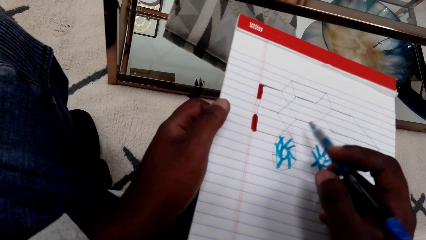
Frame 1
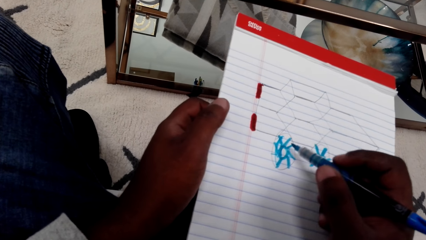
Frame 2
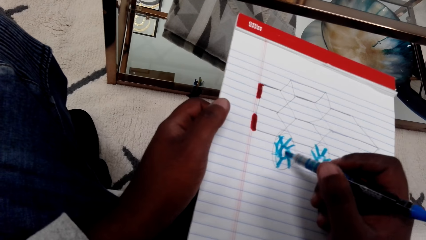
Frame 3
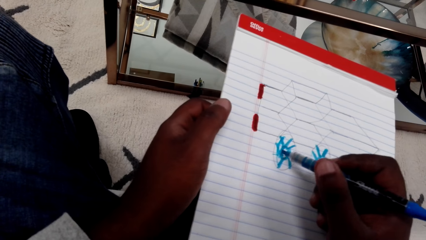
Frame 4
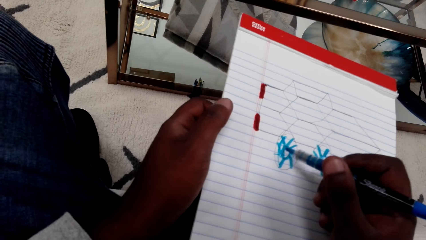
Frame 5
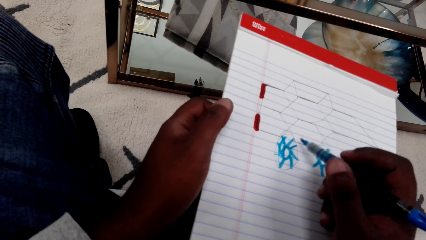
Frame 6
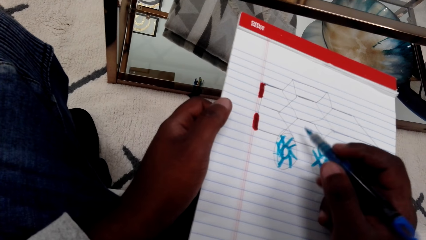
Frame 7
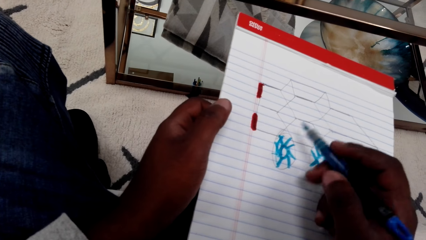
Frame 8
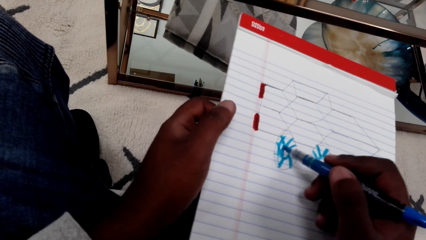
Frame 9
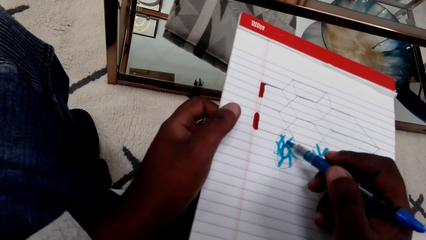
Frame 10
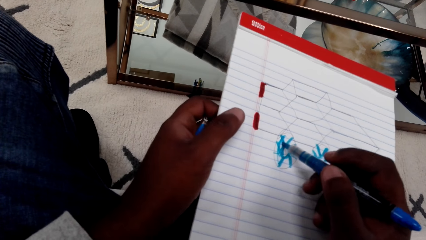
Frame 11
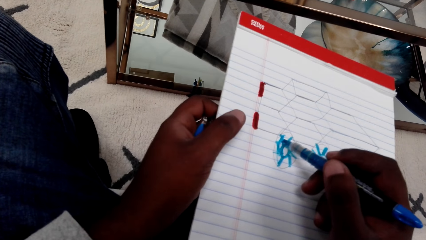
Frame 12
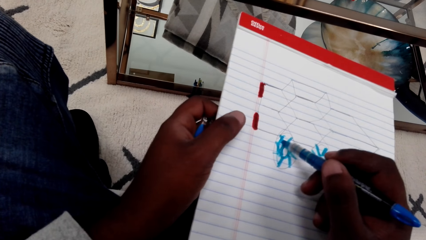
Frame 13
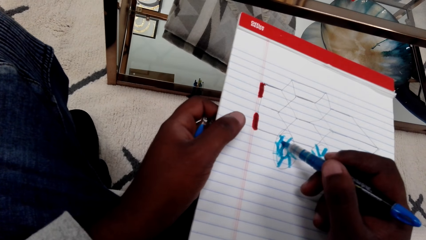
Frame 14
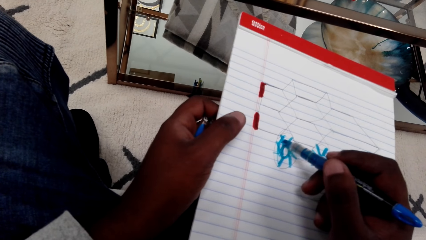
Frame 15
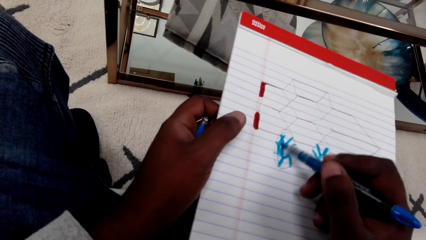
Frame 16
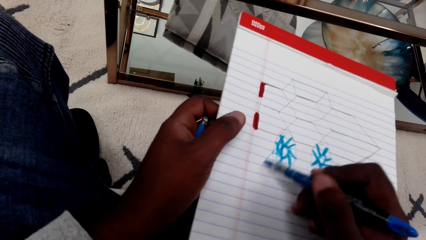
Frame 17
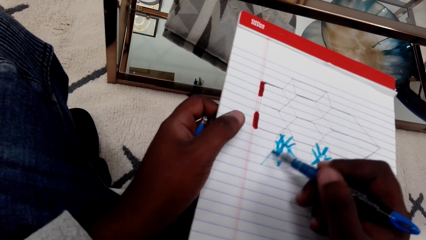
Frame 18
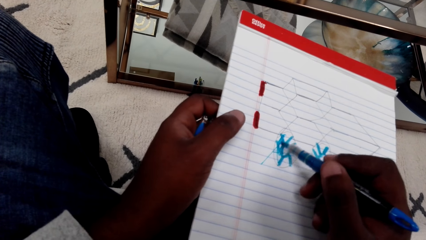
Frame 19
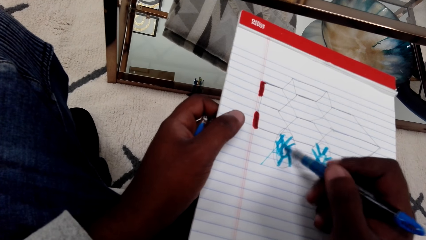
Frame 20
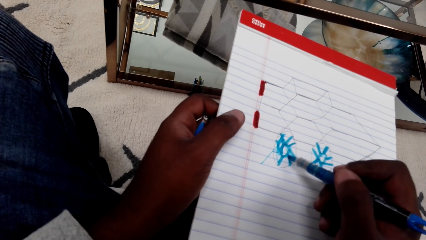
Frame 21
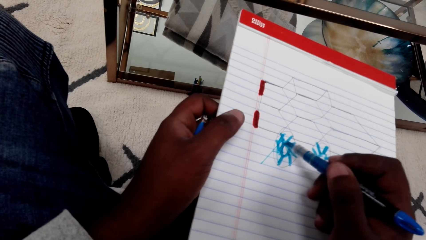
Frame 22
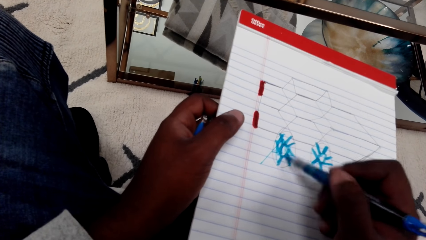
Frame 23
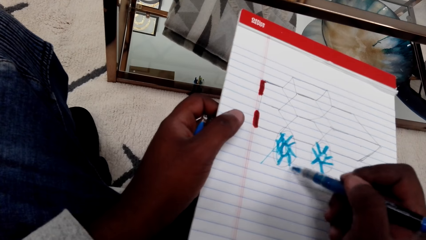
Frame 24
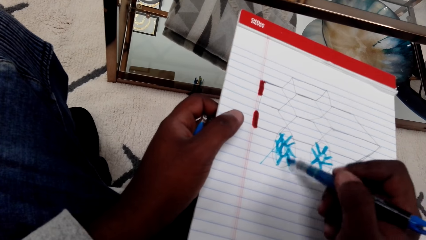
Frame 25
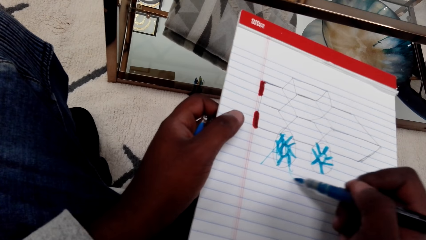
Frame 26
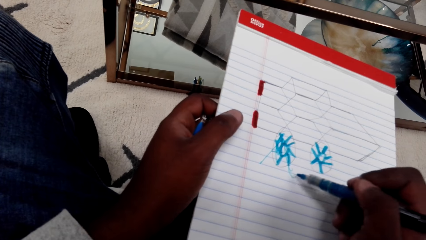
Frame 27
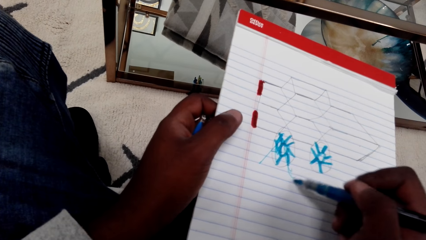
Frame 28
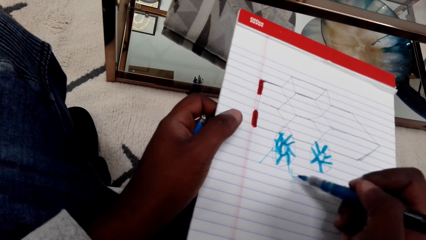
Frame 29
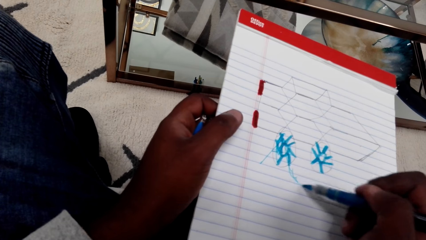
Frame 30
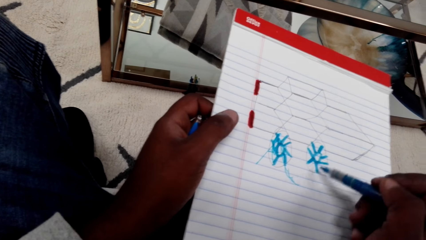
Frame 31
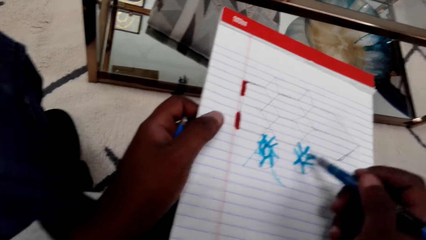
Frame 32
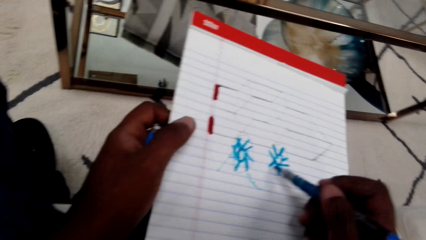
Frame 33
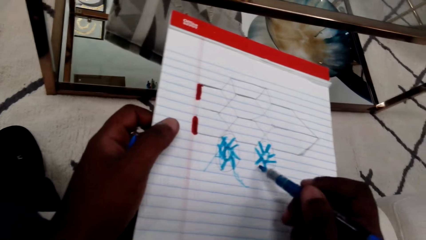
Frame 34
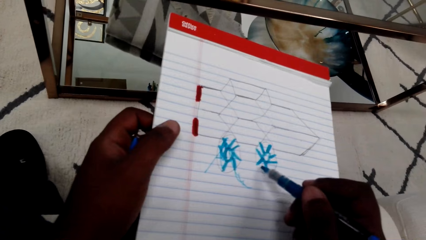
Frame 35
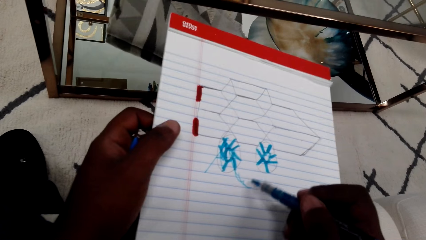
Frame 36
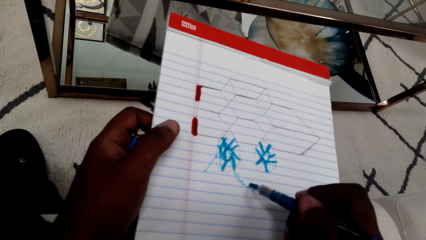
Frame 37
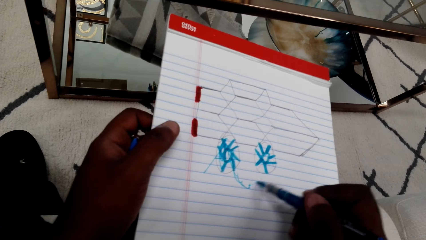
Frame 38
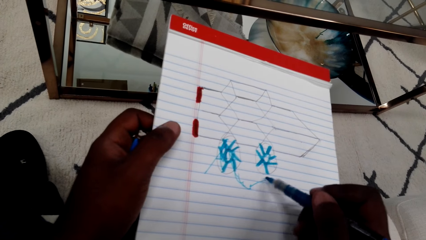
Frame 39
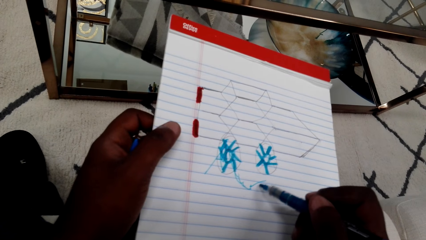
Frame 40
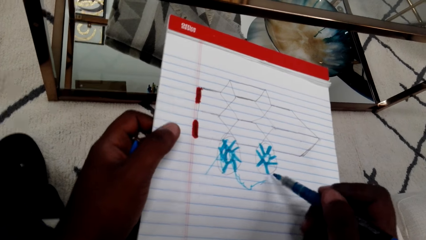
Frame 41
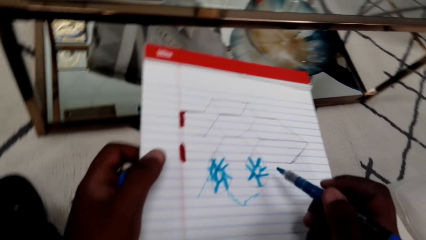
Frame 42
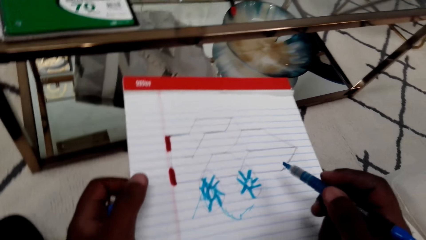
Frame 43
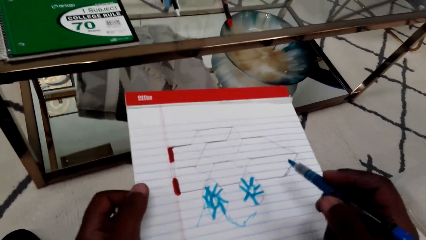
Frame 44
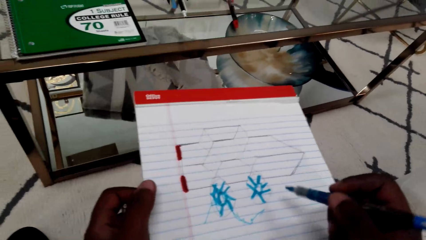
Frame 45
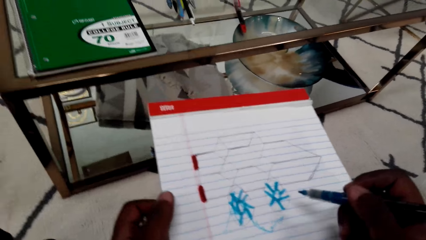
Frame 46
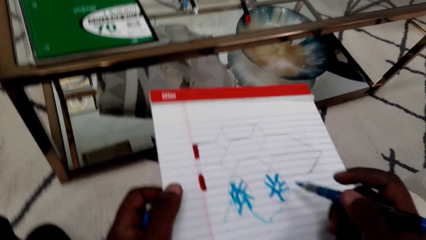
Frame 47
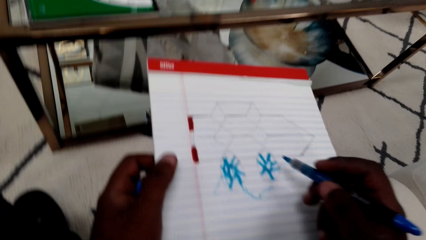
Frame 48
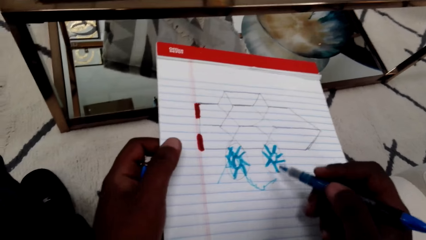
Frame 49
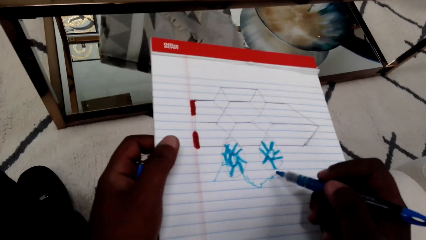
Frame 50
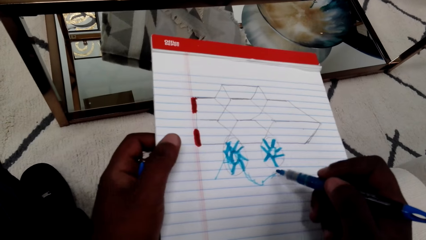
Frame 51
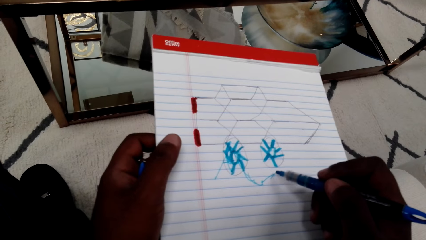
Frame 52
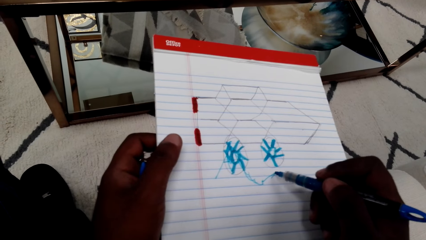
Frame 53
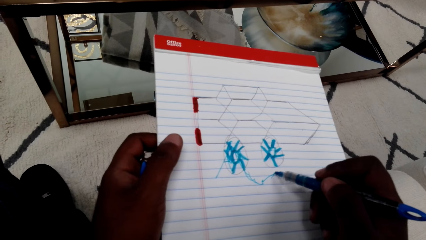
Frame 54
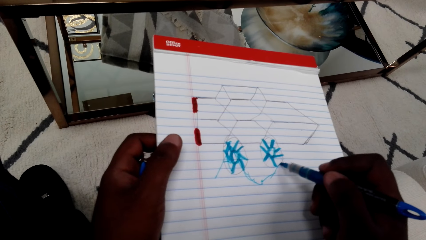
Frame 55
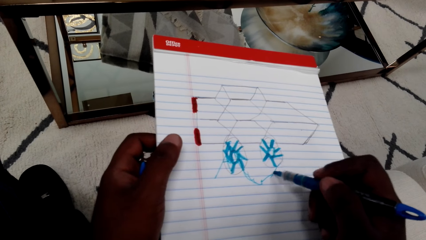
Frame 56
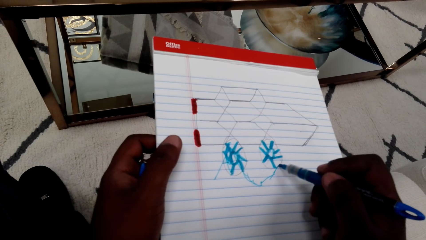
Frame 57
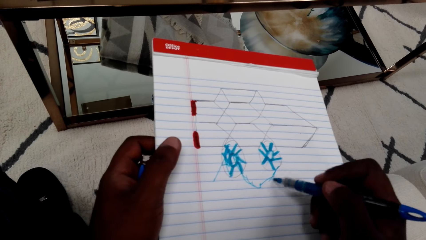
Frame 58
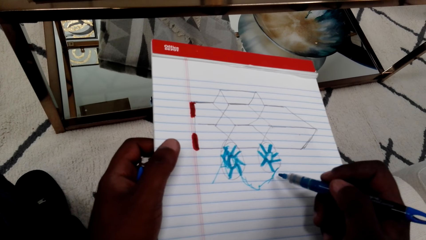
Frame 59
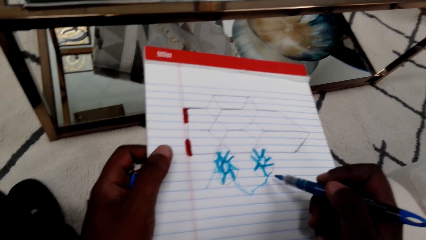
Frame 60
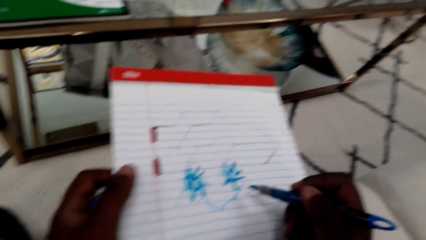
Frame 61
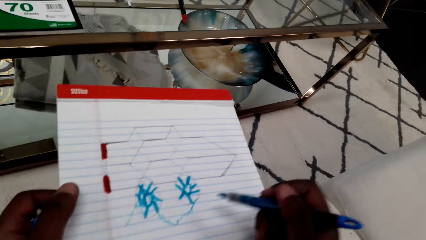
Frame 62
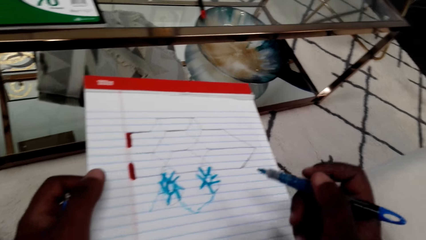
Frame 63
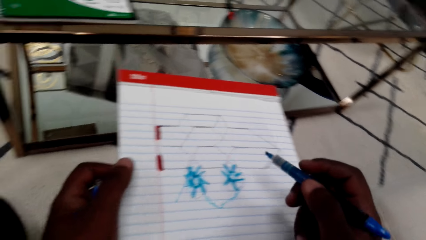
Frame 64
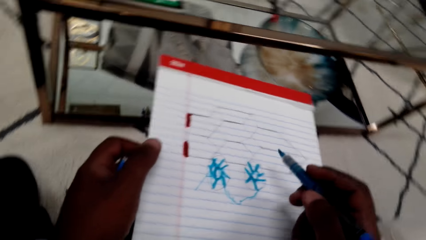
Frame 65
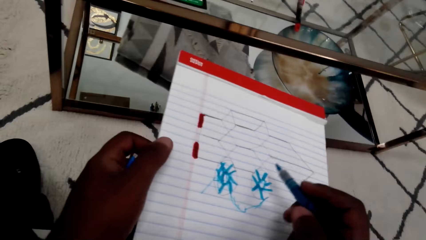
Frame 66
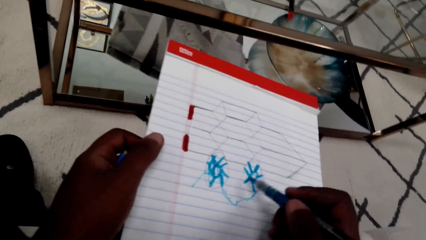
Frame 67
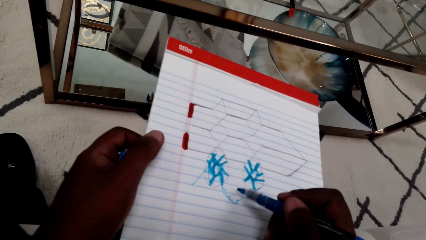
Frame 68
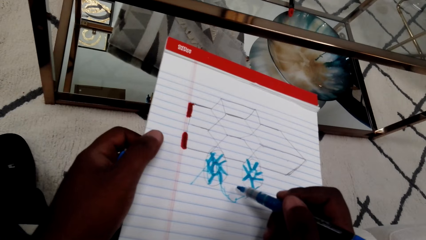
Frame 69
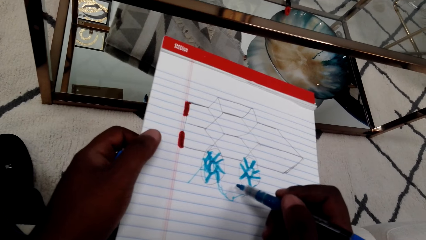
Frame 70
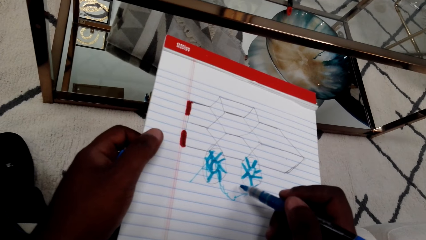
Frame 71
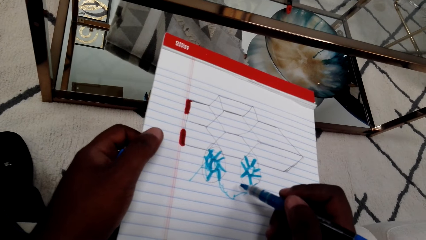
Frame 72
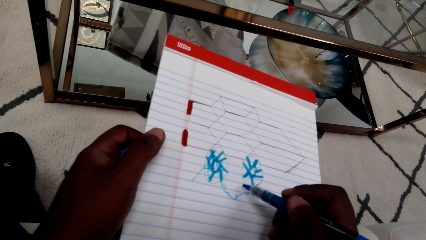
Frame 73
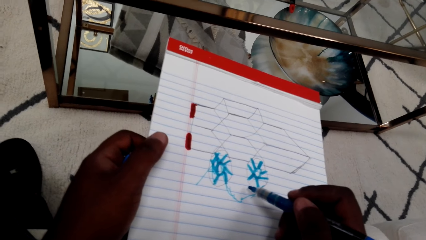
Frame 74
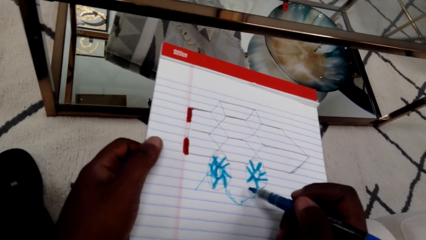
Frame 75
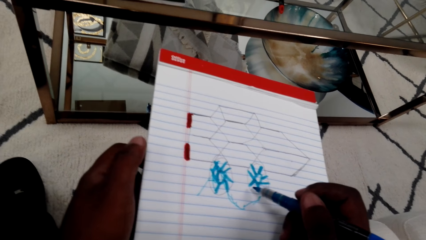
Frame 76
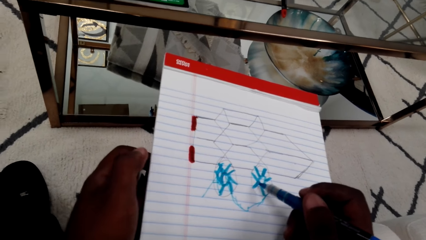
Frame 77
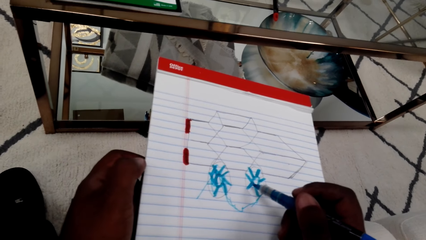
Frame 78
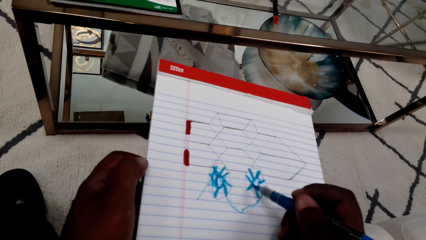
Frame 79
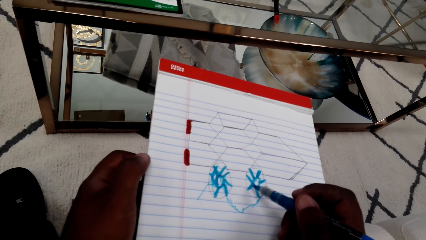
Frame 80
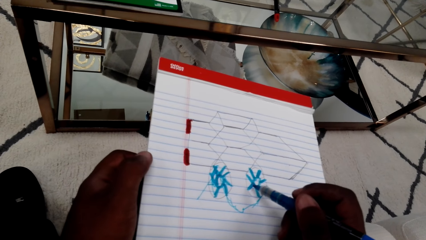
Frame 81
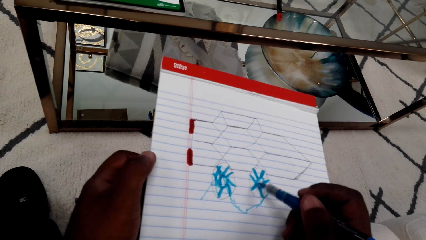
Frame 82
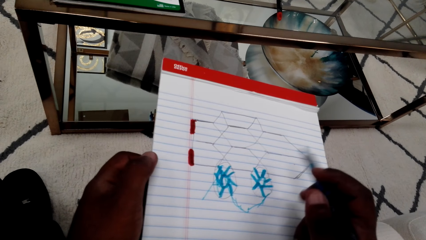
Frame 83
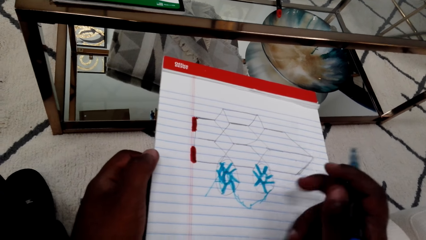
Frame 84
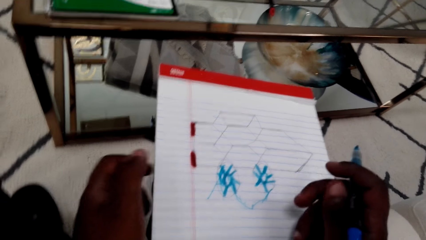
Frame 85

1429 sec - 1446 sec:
The camera wearer stops drawing.
